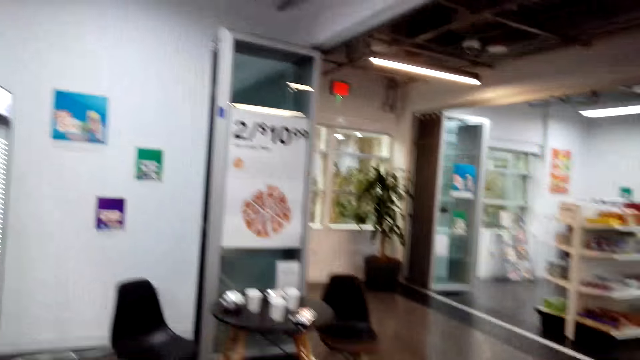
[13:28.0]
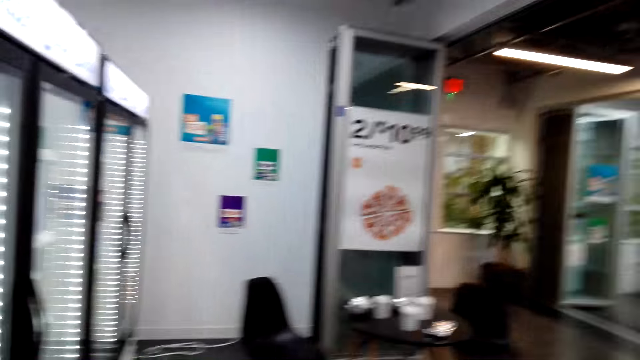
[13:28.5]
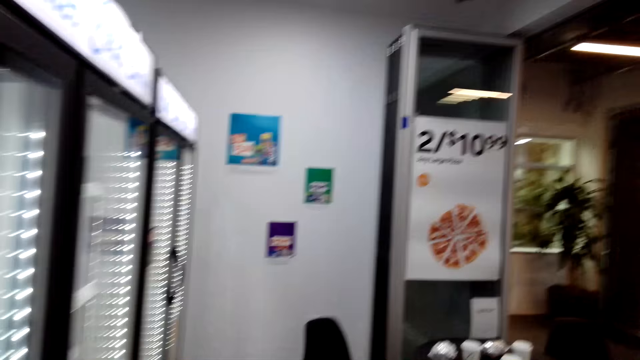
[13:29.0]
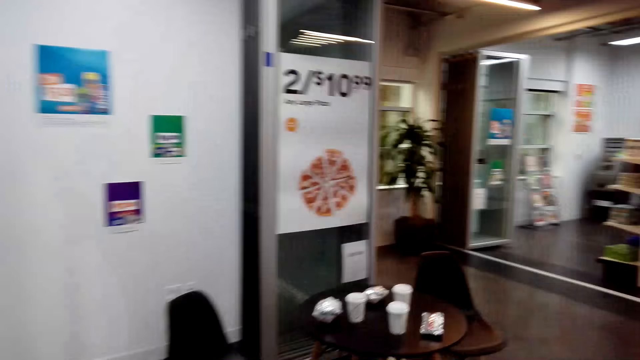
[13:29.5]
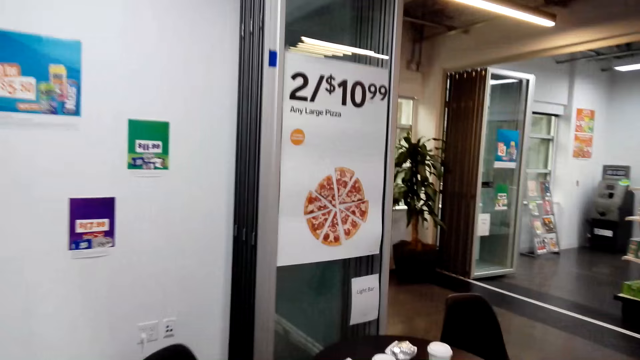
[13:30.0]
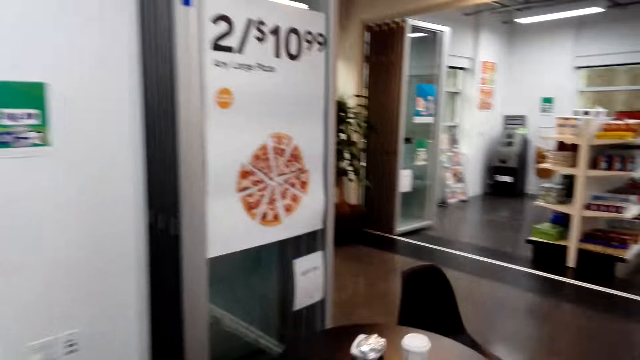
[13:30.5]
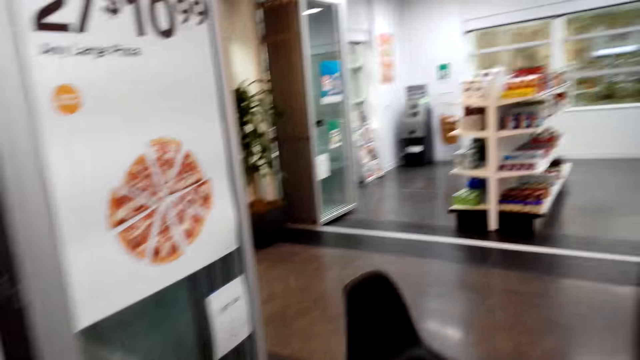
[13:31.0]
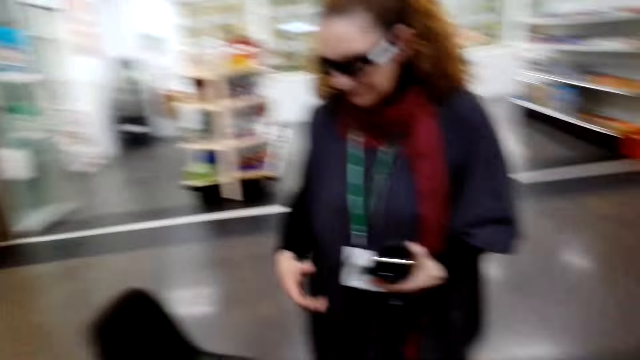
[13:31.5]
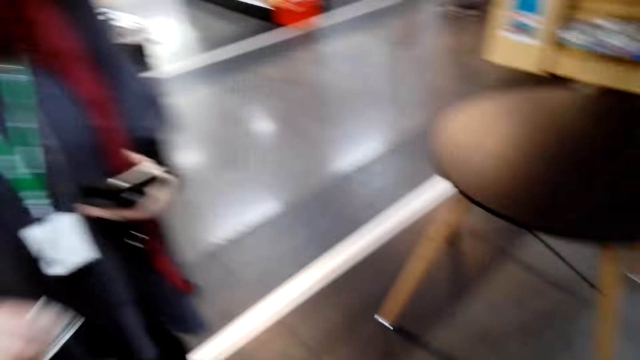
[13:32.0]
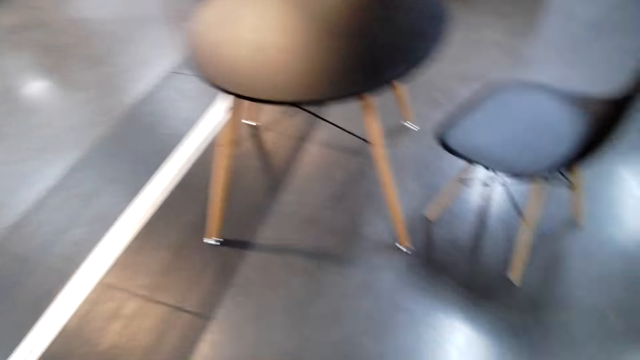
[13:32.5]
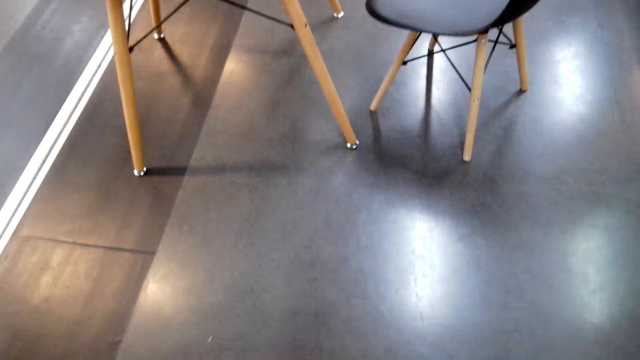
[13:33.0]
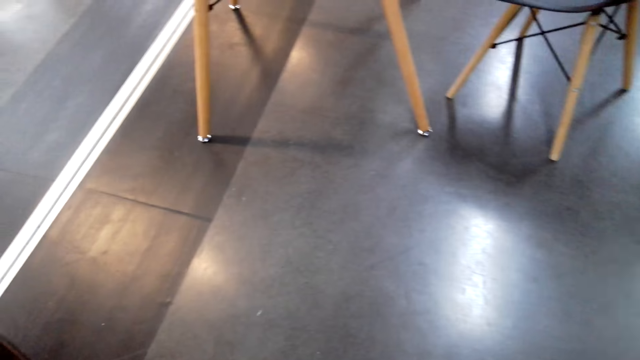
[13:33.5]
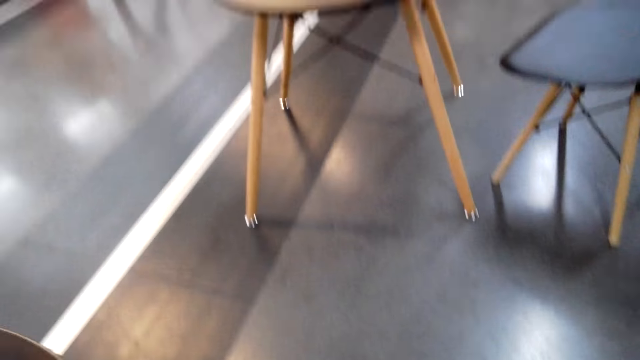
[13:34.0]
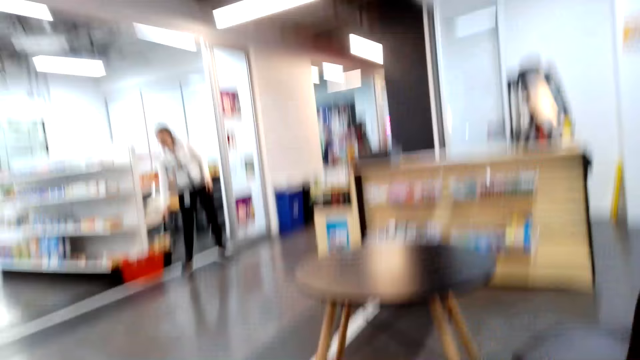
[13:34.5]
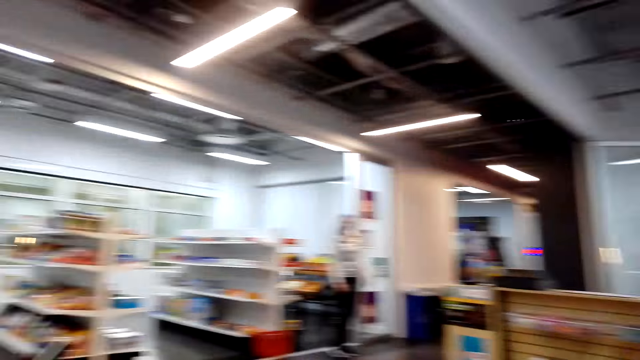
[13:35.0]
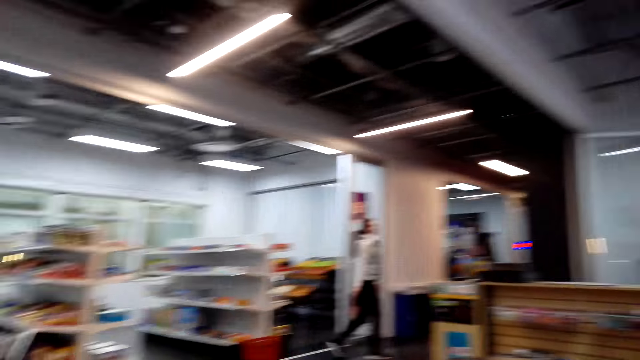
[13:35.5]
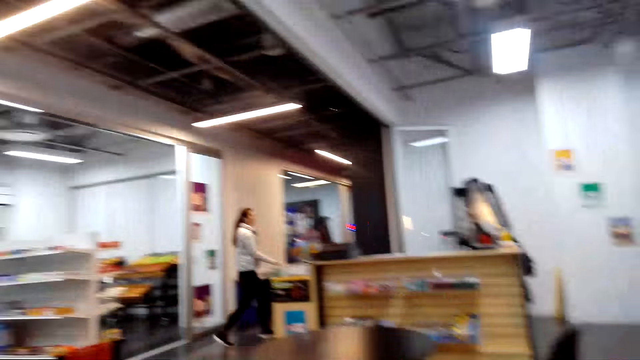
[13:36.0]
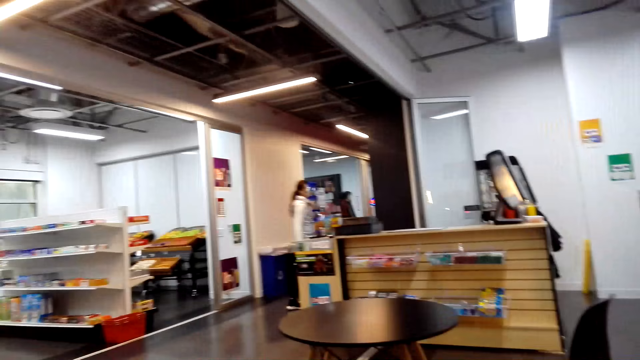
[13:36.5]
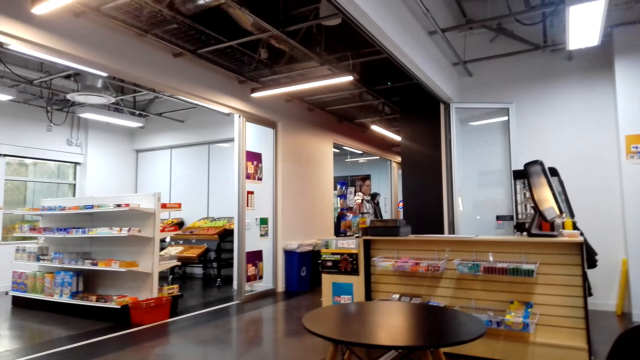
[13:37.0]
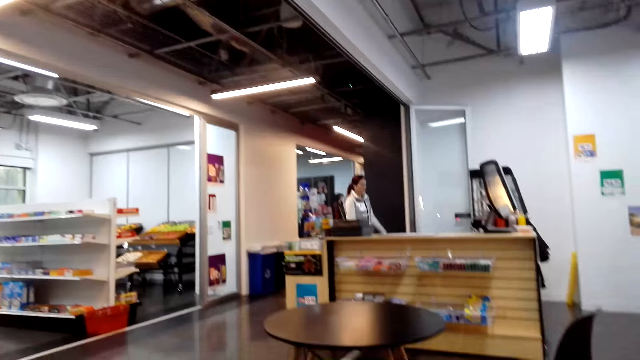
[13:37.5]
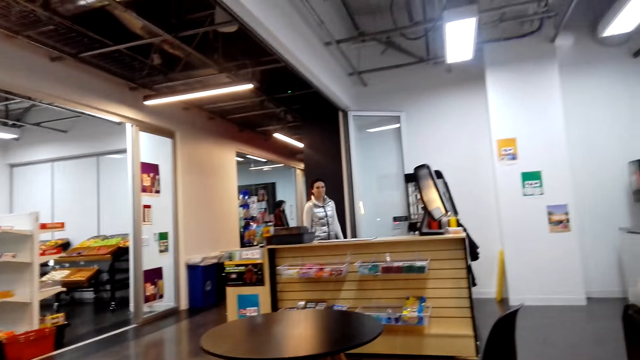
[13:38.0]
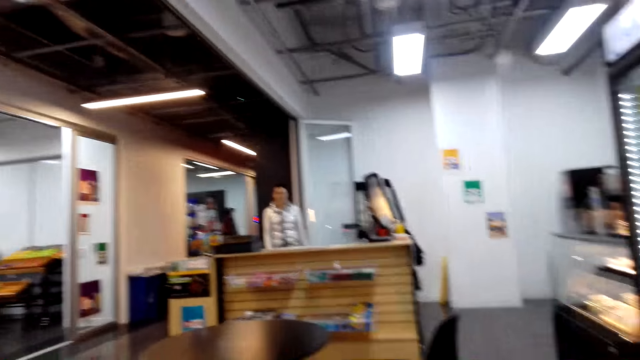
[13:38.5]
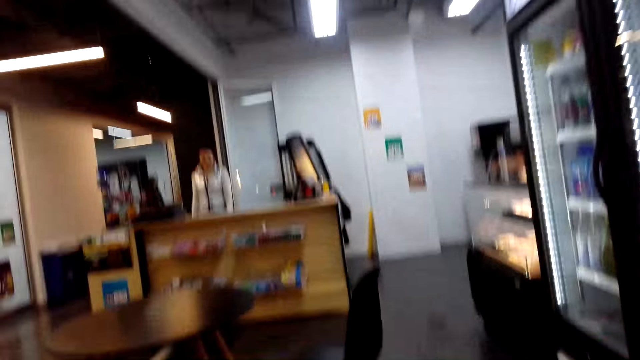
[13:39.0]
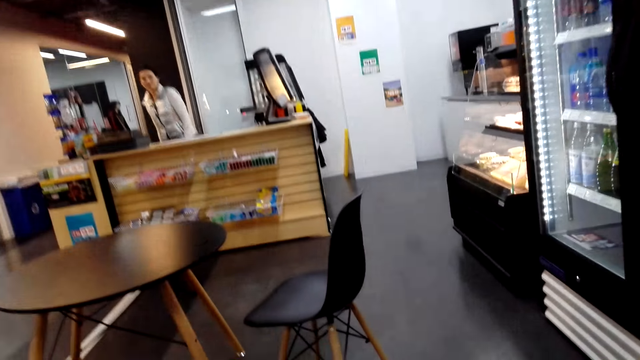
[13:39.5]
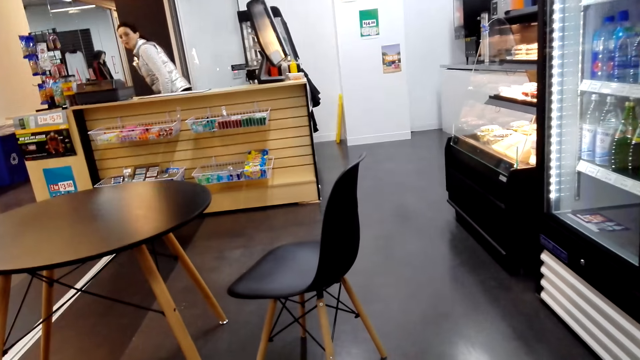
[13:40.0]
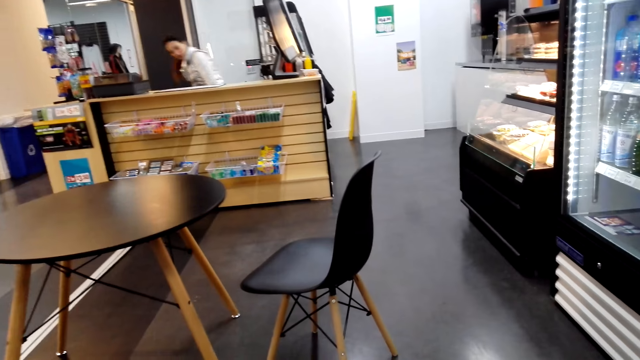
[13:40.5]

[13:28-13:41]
The camera wearer walks. They move the camera around. They move in the room. A woman converses with another woman. The camera wearer looks around.

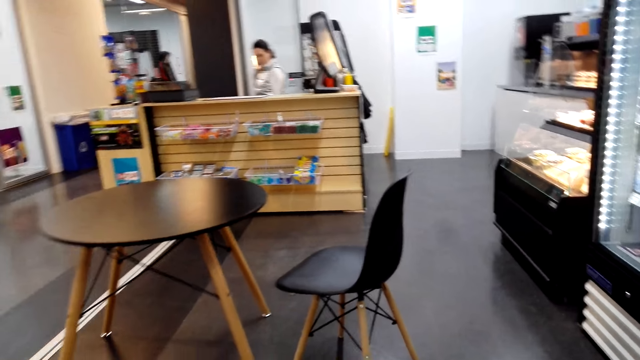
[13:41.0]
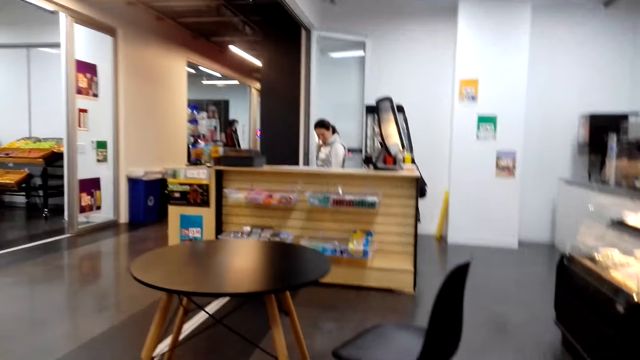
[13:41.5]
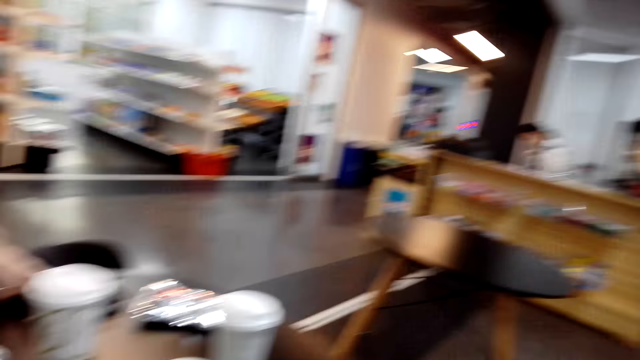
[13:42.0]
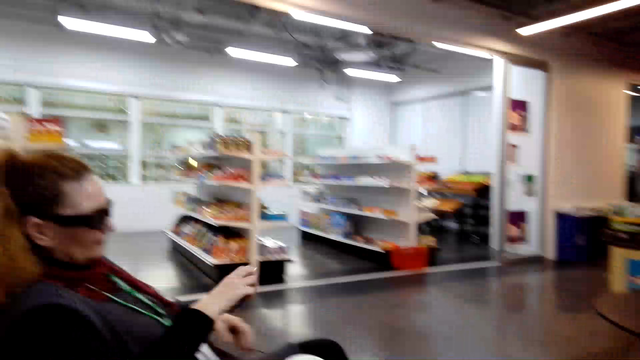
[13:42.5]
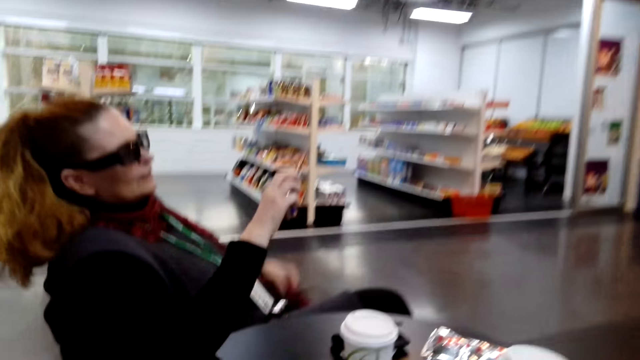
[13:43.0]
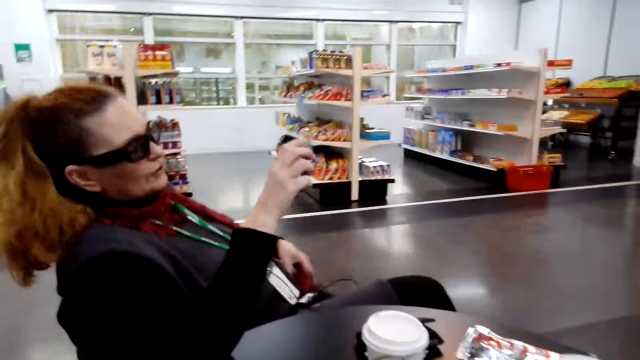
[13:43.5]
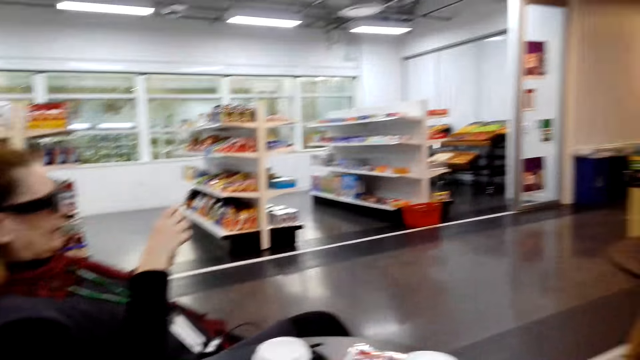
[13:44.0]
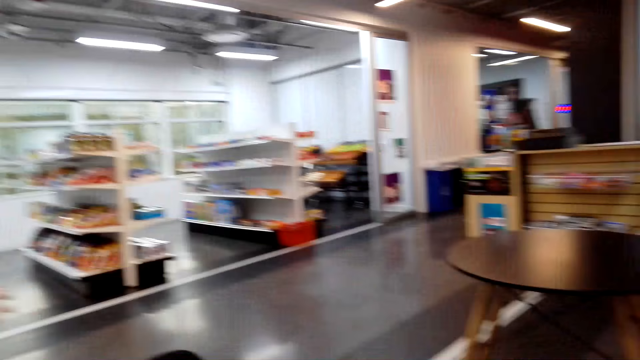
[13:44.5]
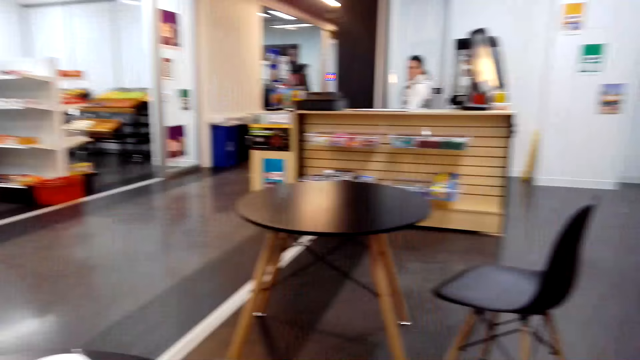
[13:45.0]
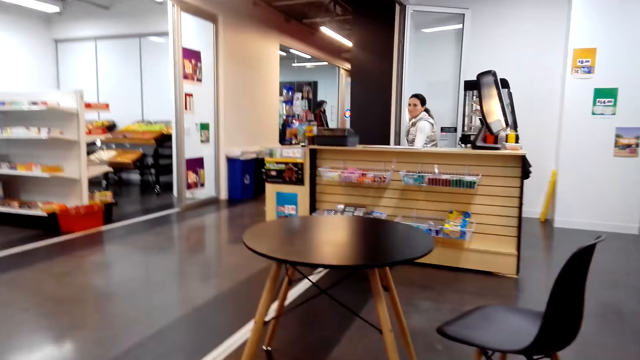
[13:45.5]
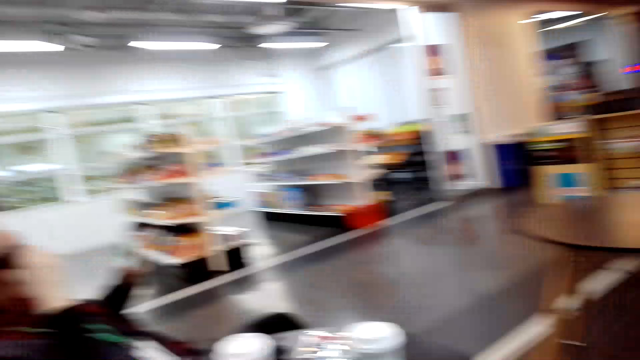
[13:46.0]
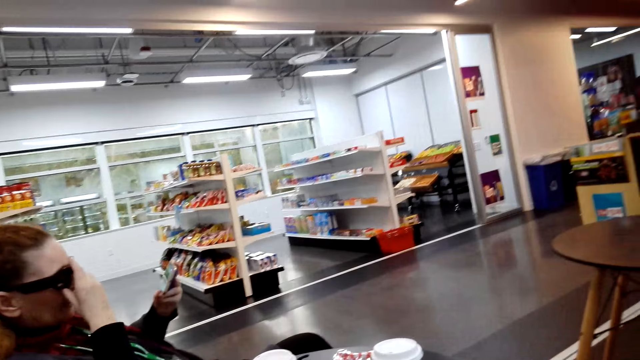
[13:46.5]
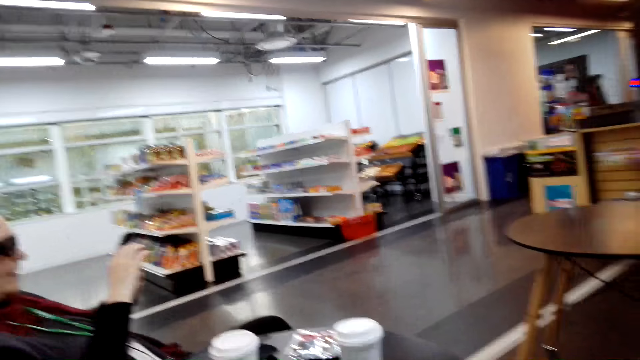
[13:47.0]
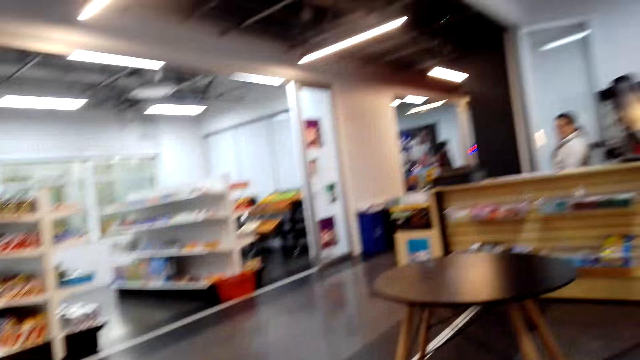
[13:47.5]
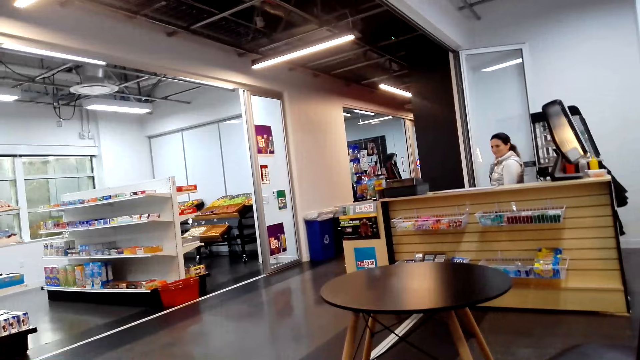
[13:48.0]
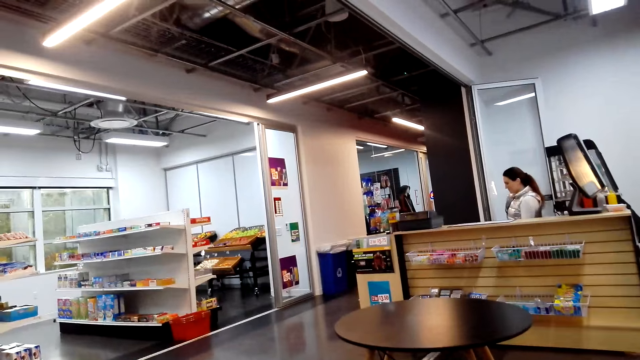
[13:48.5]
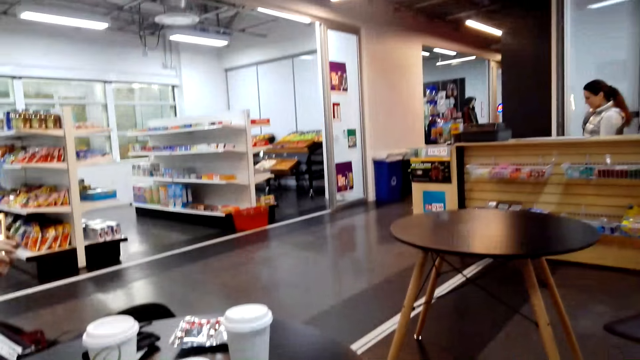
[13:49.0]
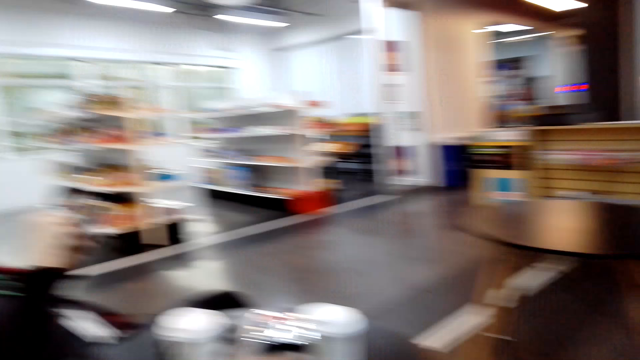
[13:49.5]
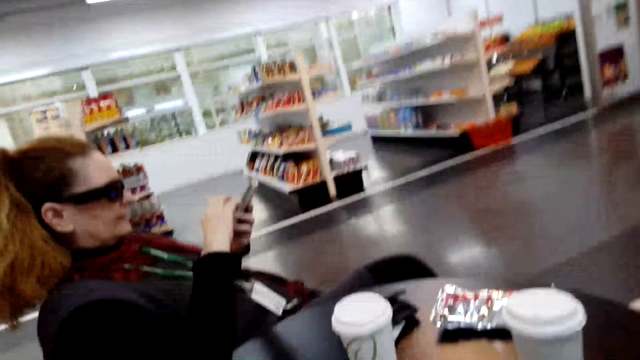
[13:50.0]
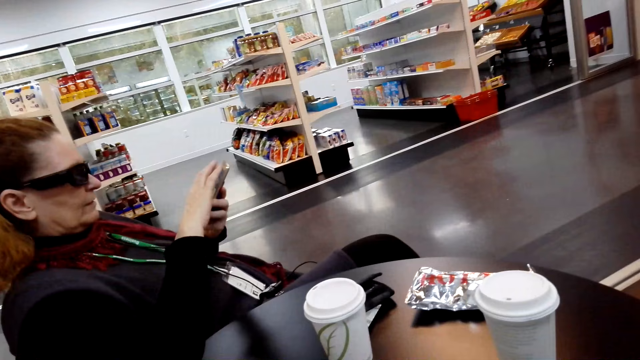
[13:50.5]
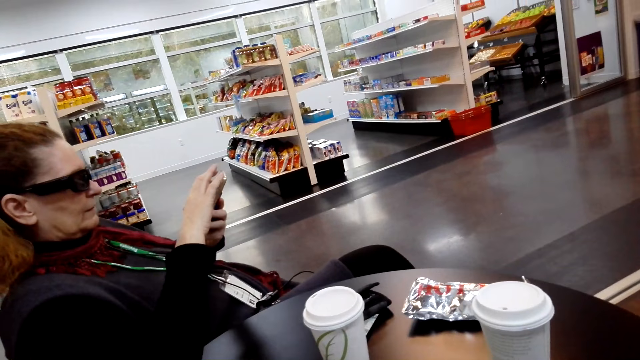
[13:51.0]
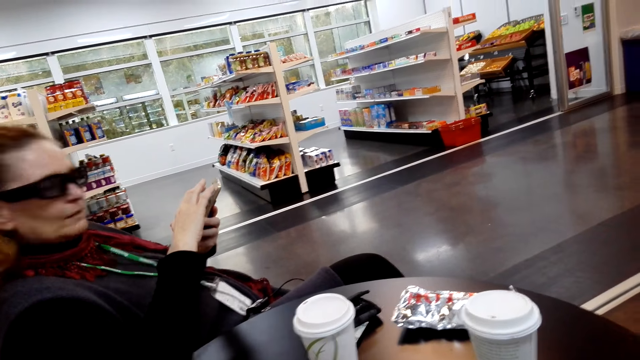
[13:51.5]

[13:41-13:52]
A woman looks at her cellphone. The camera wearer looks around. They interact with another woman.
